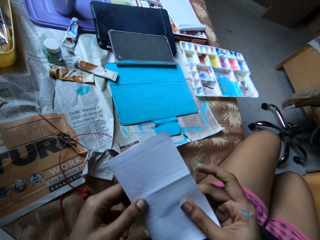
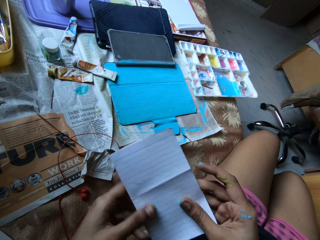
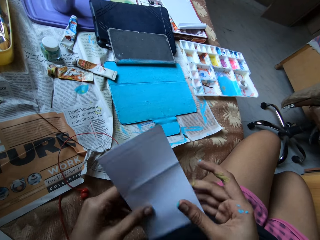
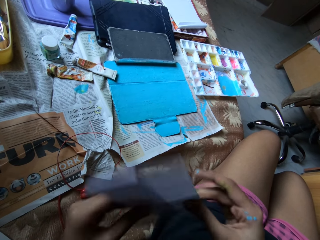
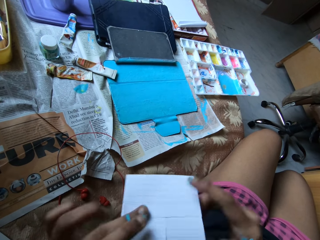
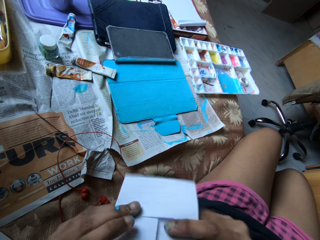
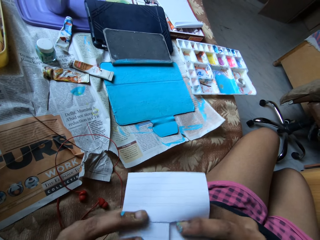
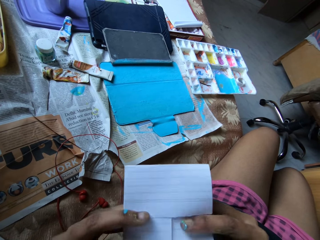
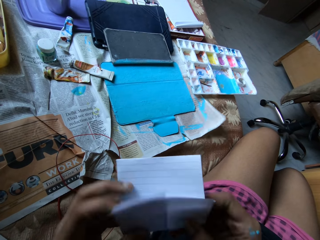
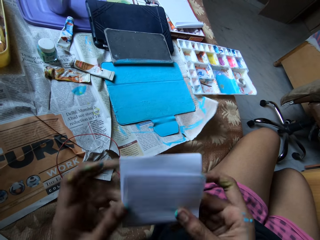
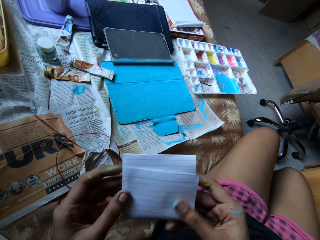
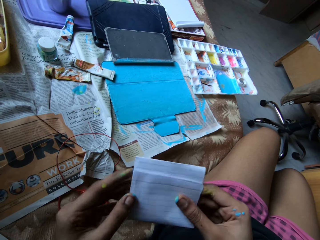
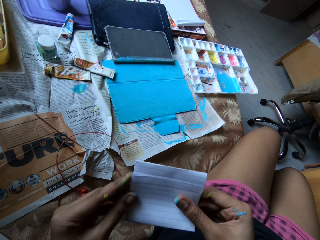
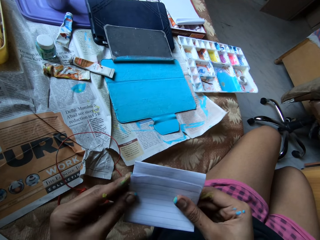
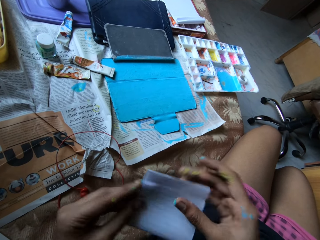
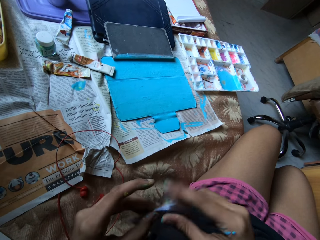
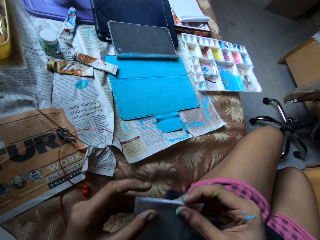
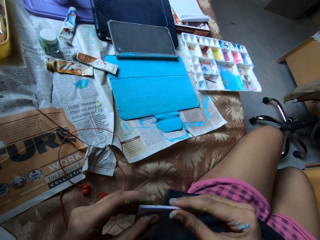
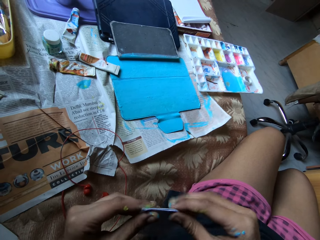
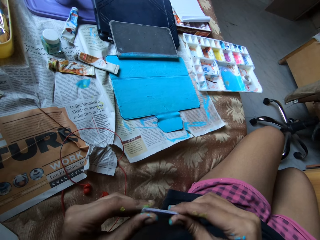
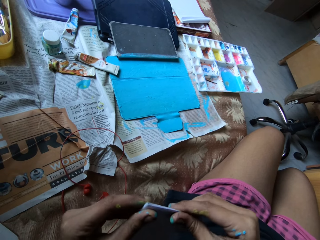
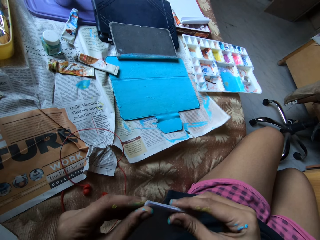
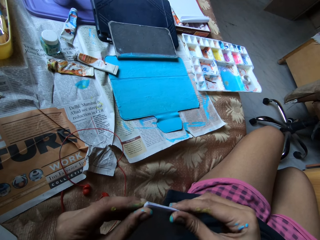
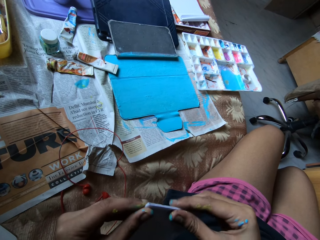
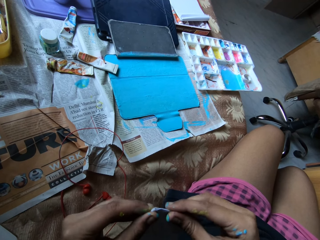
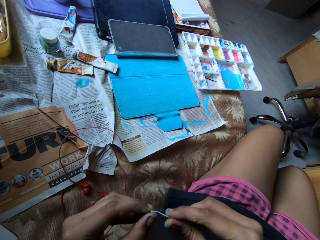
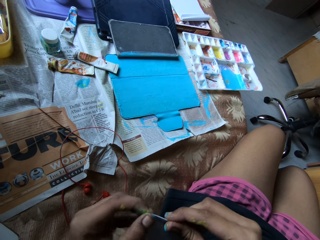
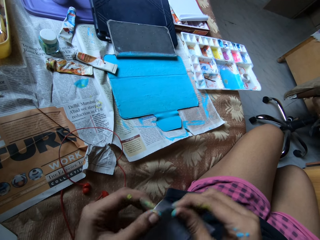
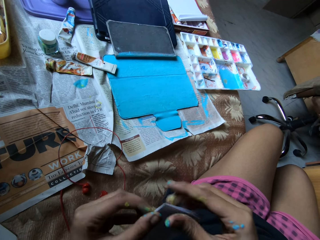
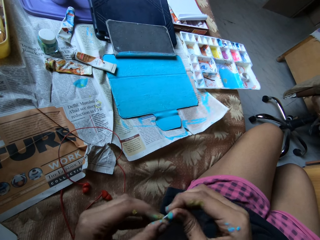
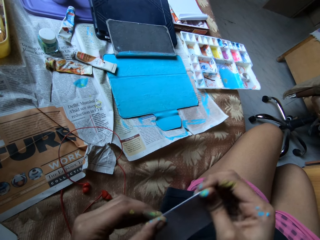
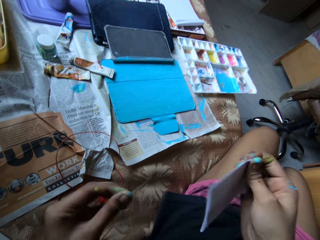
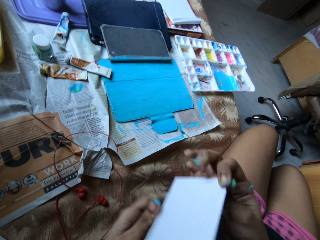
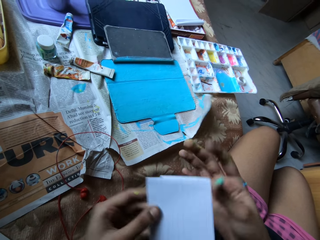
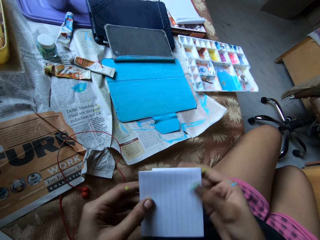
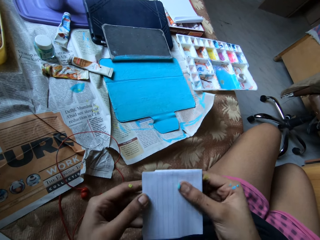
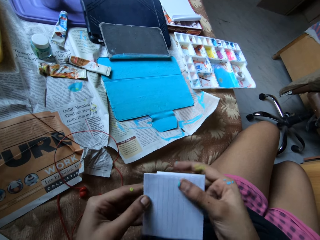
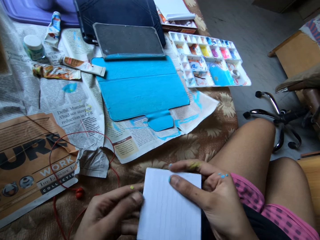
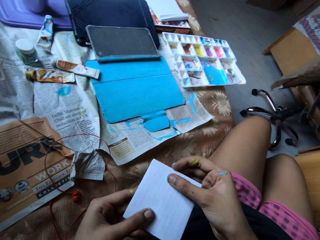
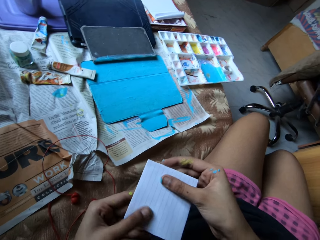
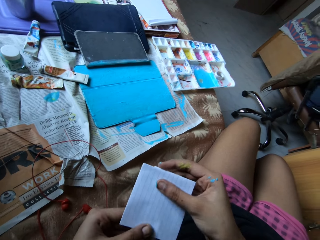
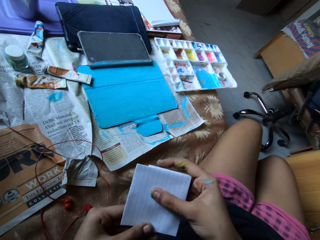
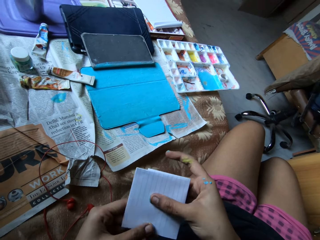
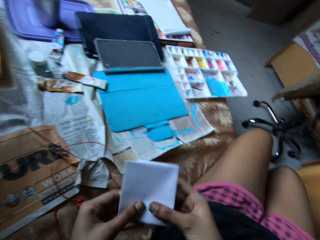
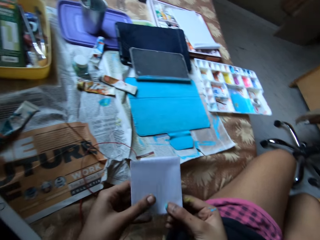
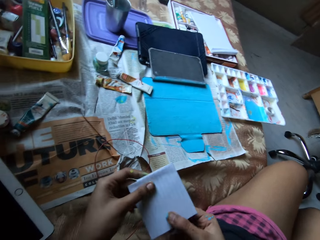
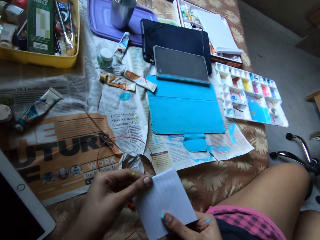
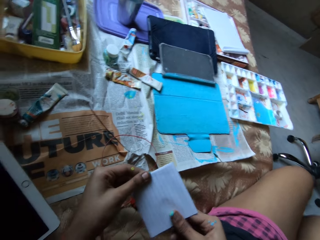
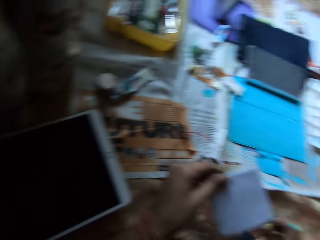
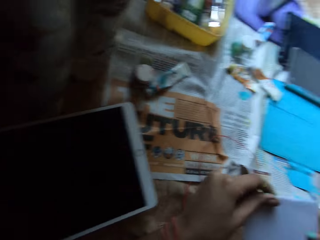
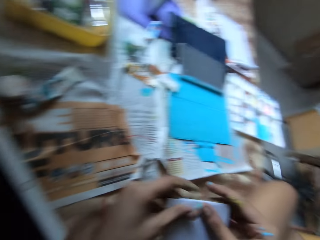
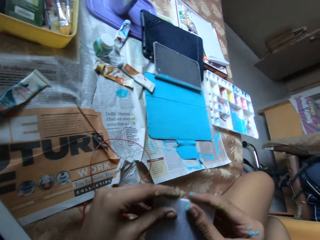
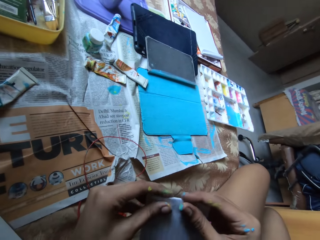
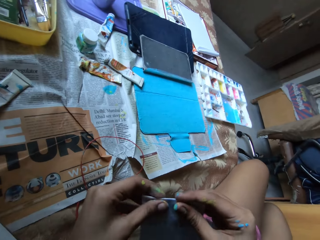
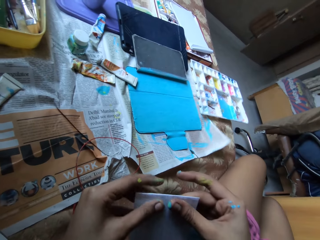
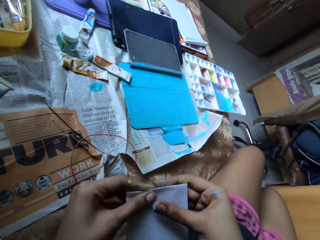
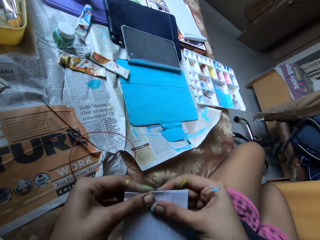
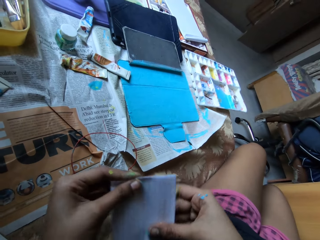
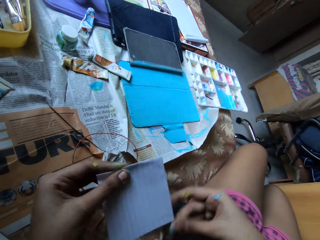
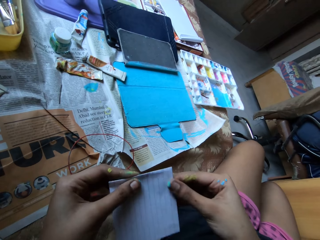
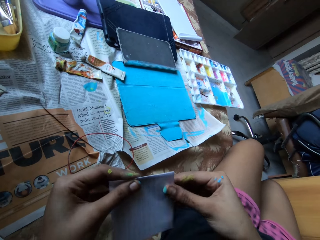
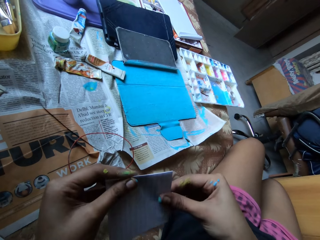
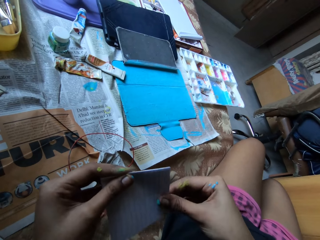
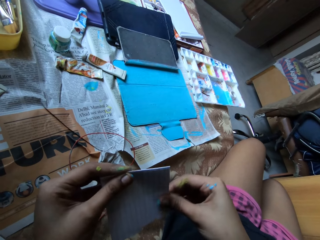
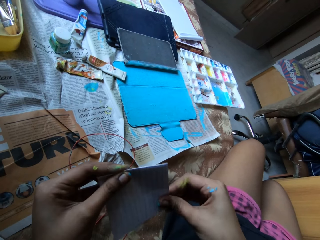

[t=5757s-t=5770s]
The camera wearer folds the sheet of paper with both hands. They make a crease on the sheet of paper with both hands. They look around and fold the paper.

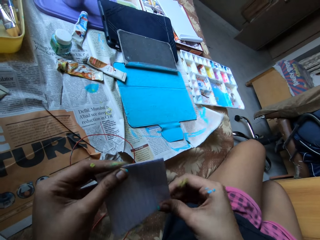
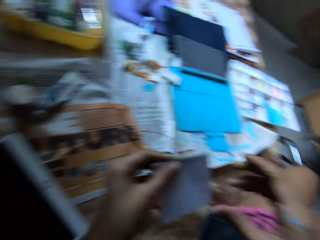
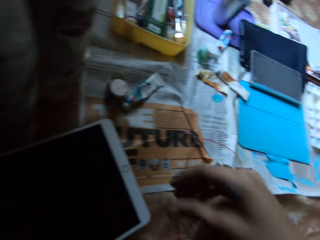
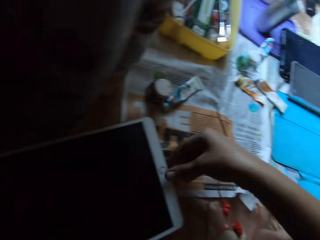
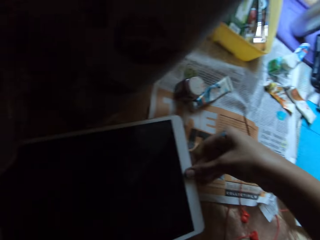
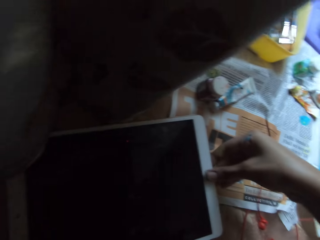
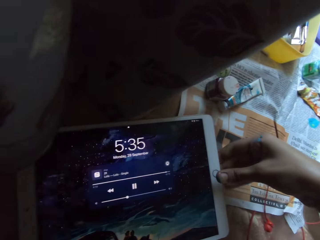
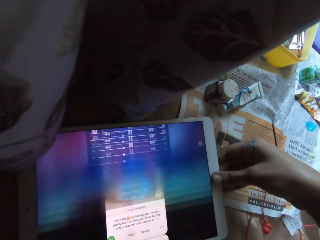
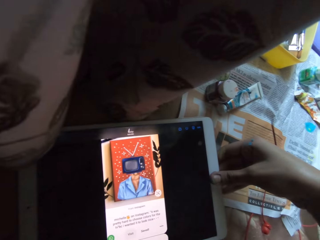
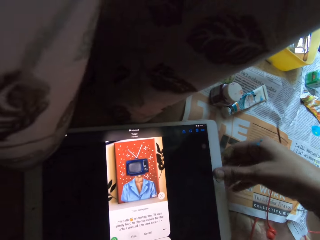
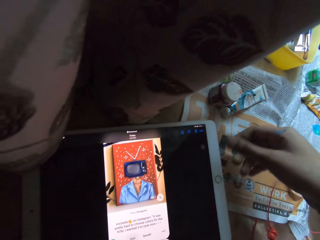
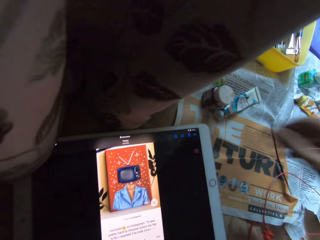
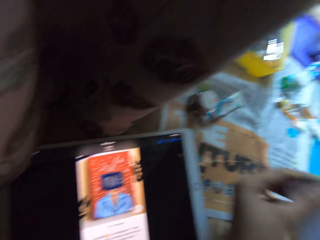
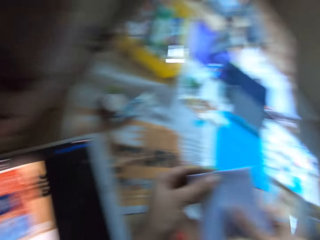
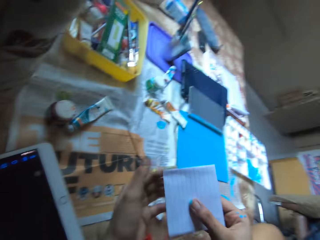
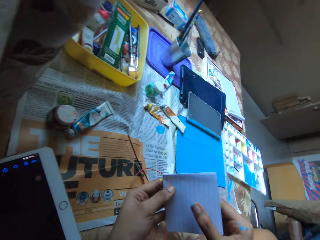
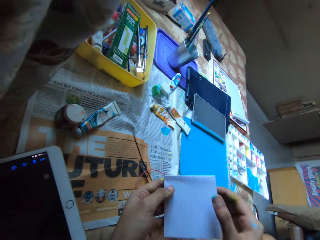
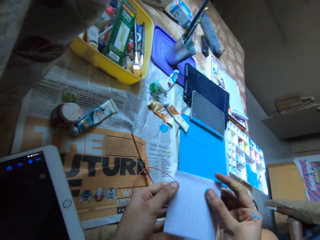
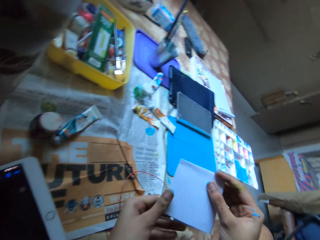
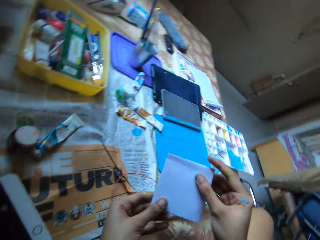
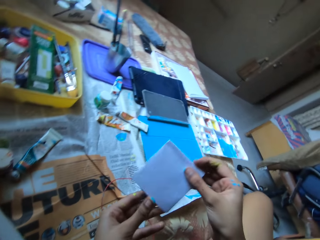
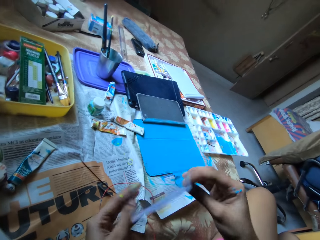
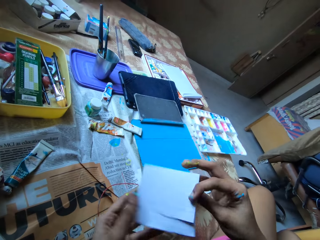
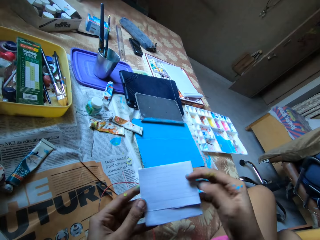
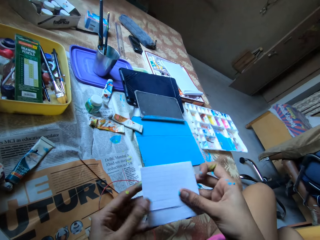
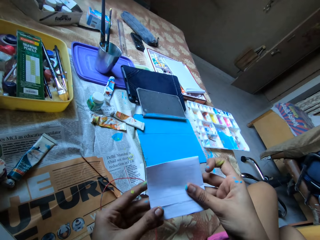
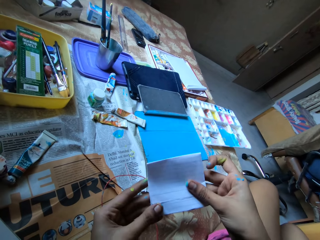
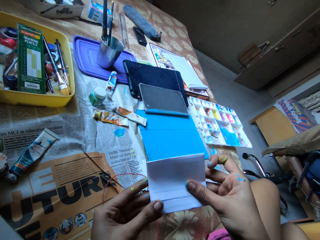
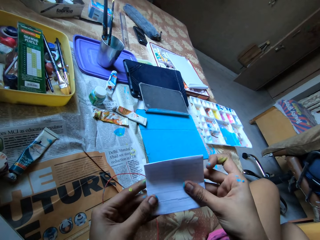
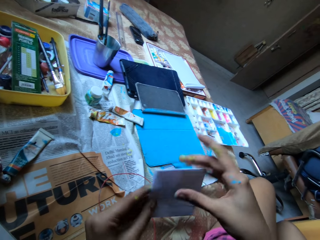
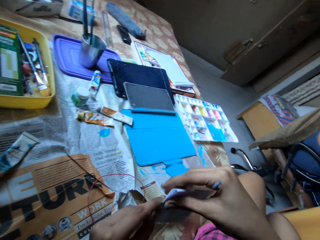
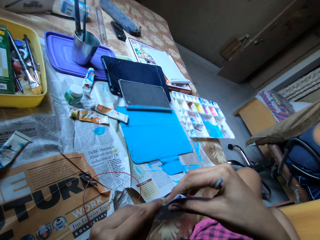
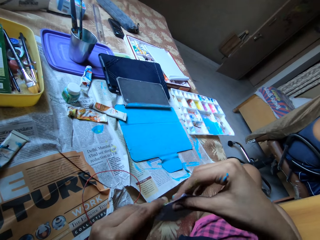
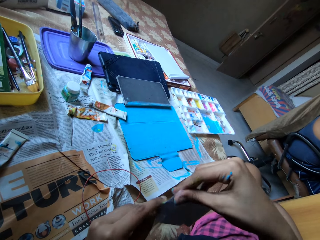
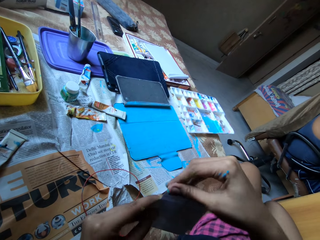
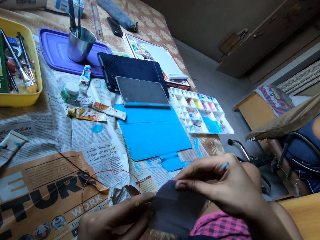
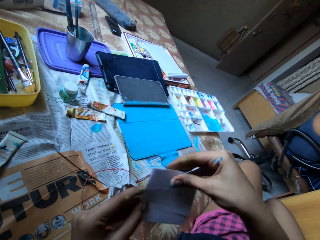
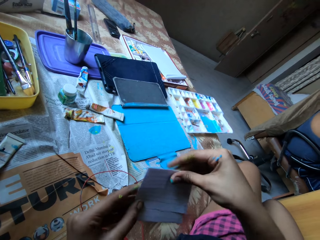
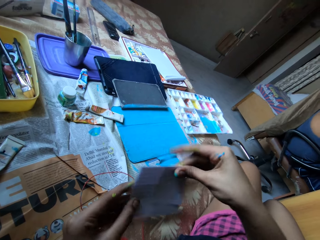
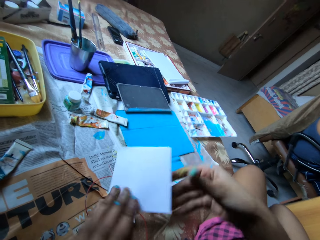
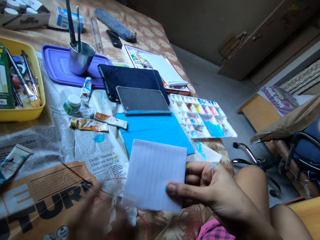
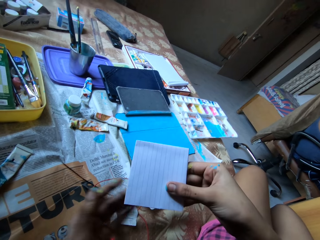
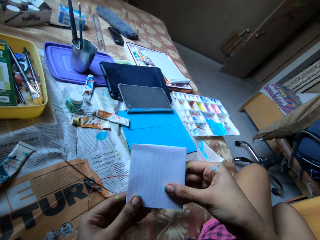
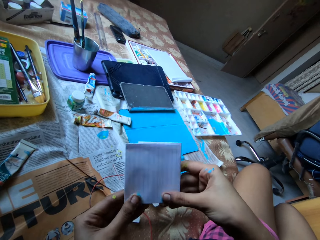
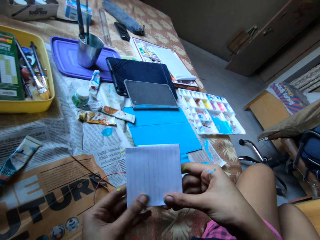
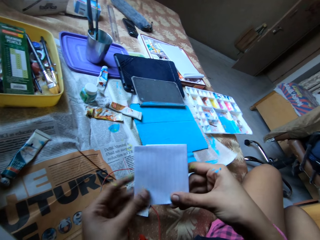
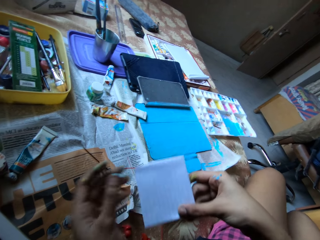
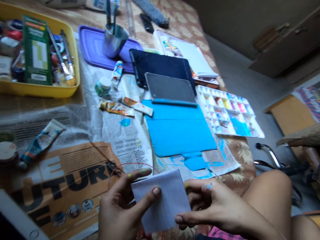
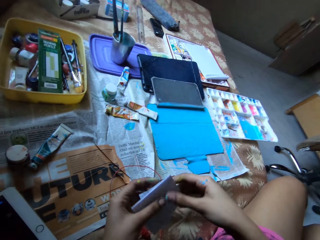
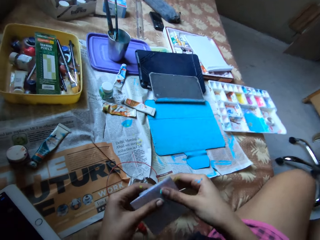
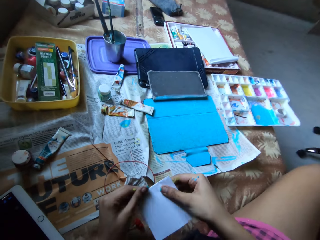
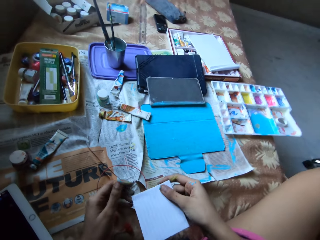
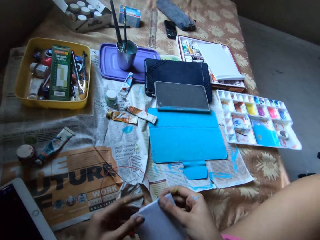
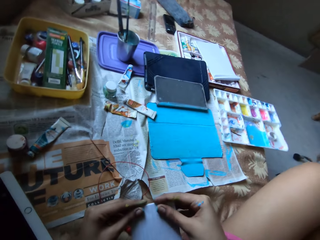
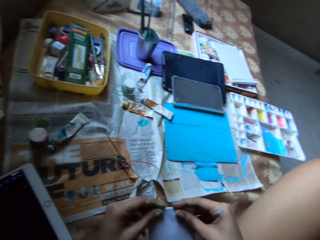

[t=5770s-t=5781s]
The camera wearer operates a tablet with her right hand. She turns the tablet on. She holds the sheet of paper with both hands. She checks the paper. She flips the sheet of paper with both hands. She smoothens the crease on the sheet of paper with her right hand. She flips the sheet of paper in her hands. She smoothens the sheet of paper with both hands.
